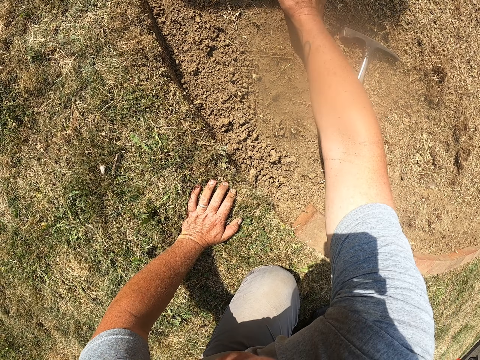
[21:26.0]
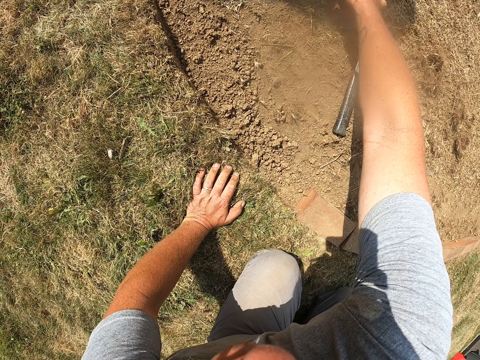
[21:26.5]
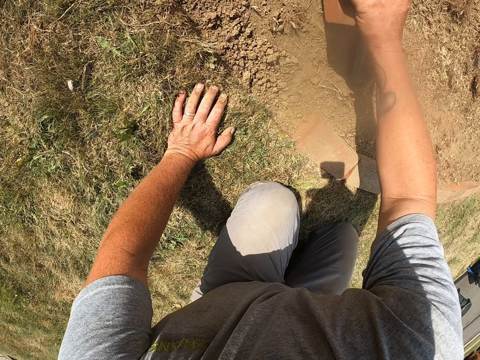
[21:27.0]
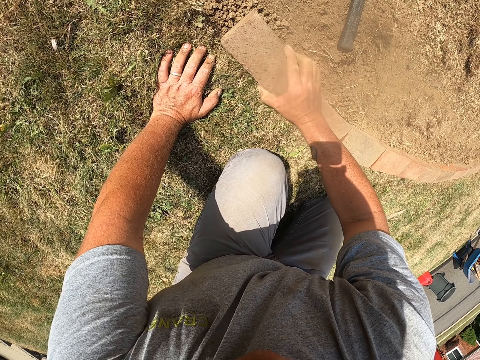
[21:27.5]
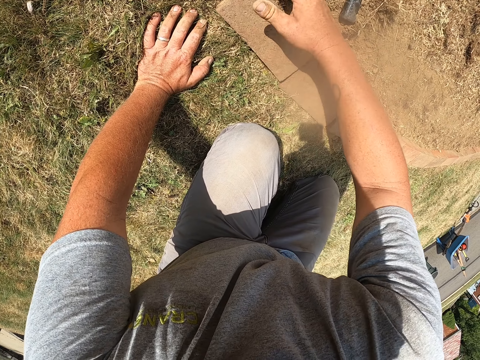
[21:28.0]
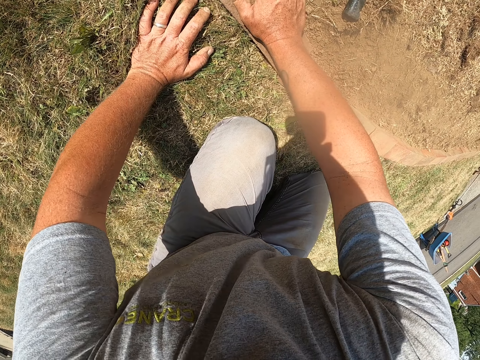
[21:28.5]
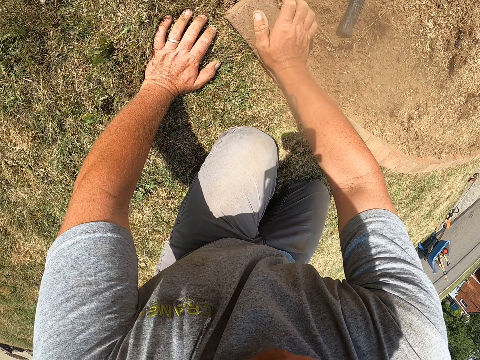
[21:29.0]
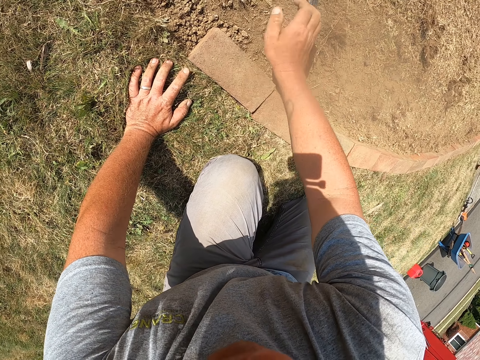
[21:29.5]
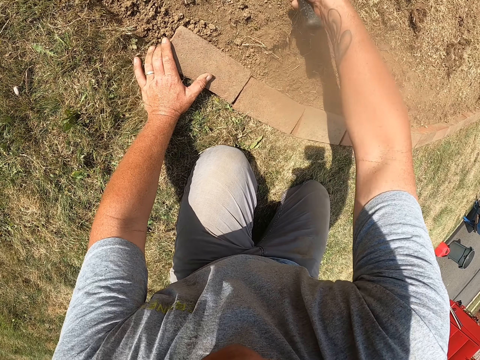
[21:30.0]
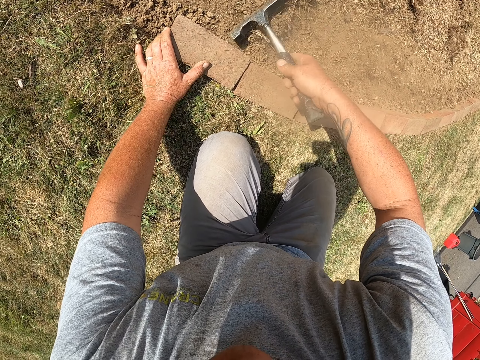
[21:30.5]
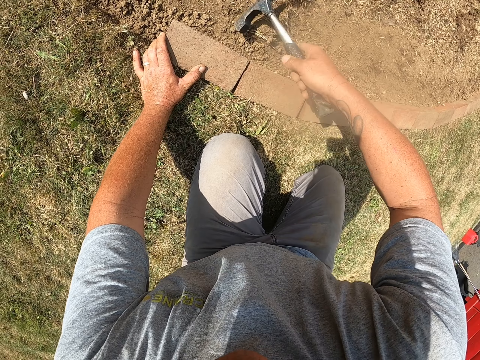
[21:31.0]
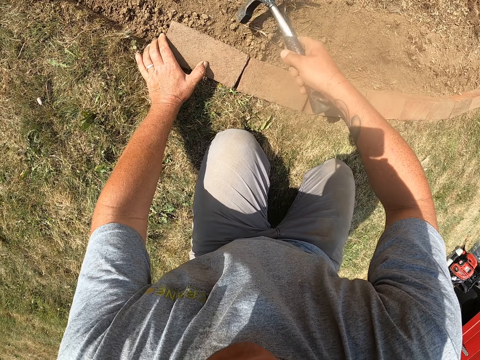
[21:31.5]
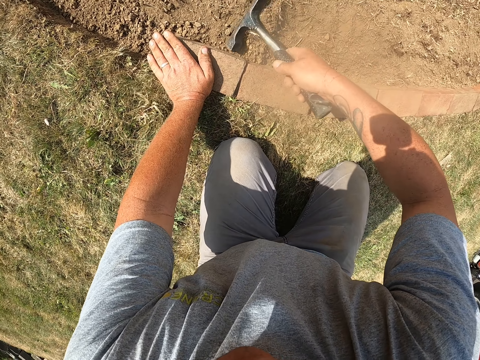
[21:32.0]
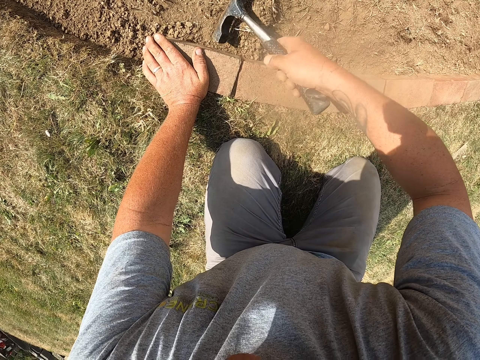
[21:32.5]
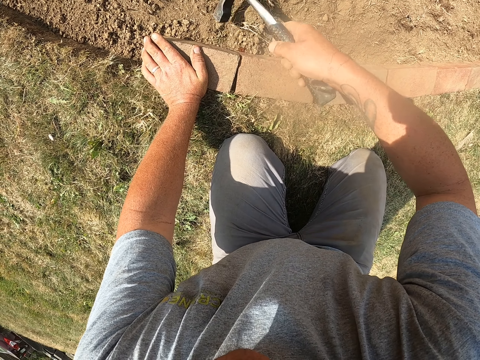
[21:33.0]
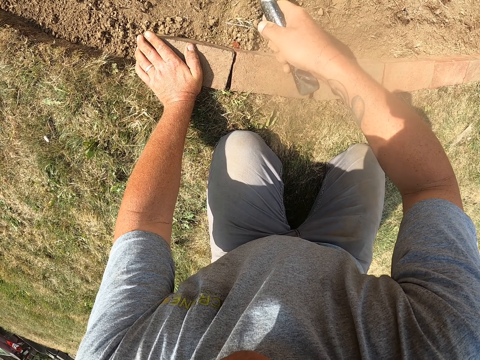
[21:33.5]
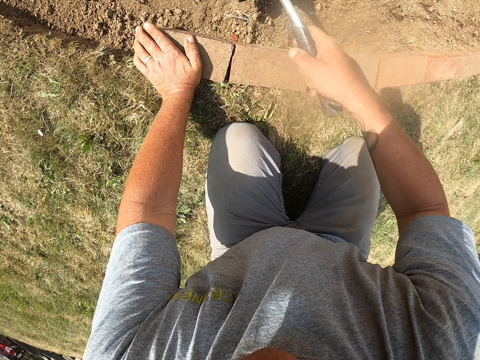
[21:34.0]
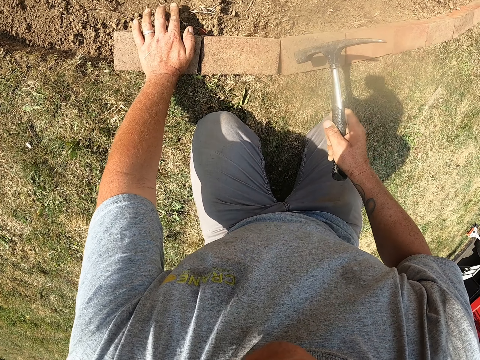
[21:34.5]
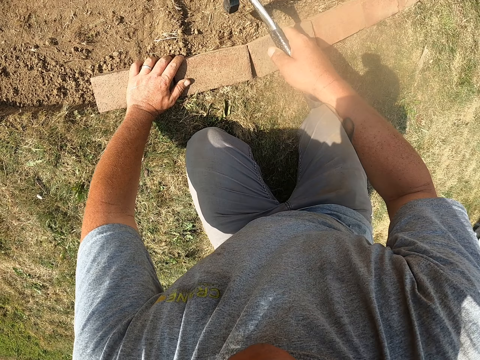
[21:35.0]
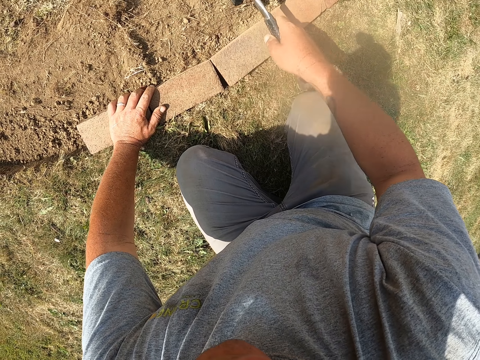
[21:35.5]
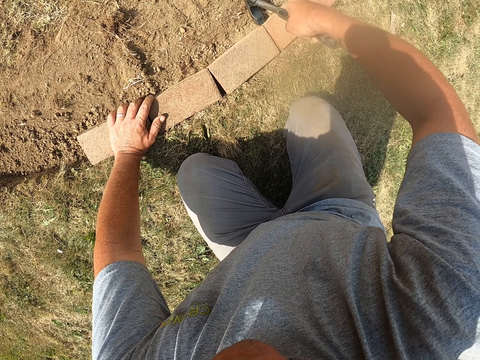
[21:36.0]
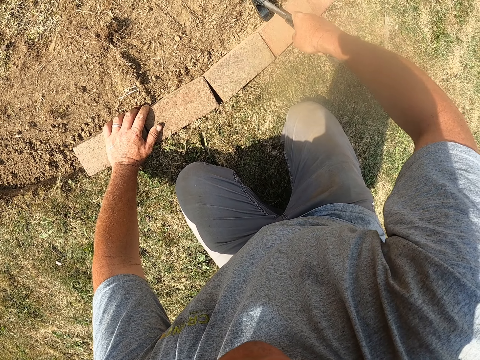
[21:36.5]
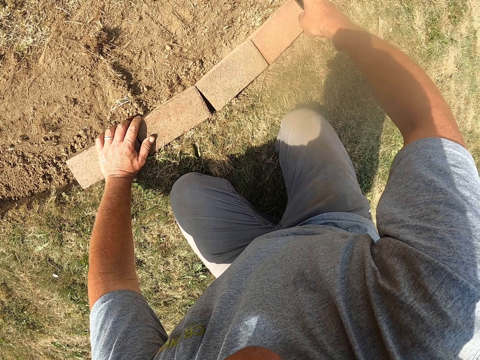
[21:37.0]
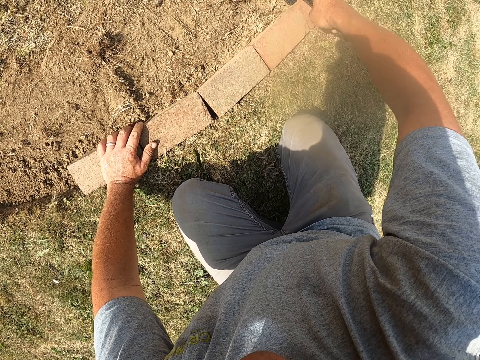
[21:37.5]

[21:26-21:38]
The camera wearer drops the hammer on the ground. They pick a brick from the ground. They arrange the brick on the trench. They hit the brick by hand. They pick the hammer from the ground. They hold the brick in the trench with the left hand. They hit the brick with the hammer. They press the brick in the trench with the left hand. They hit the bricks in the trench with the hammer.

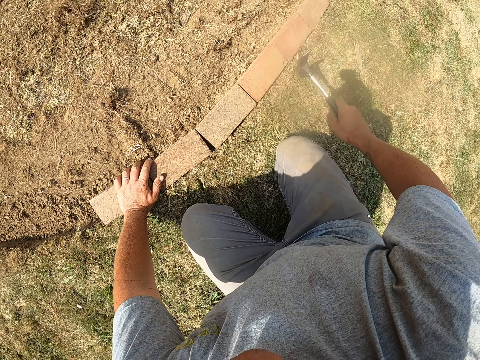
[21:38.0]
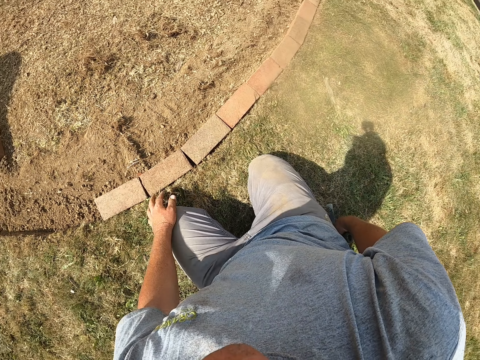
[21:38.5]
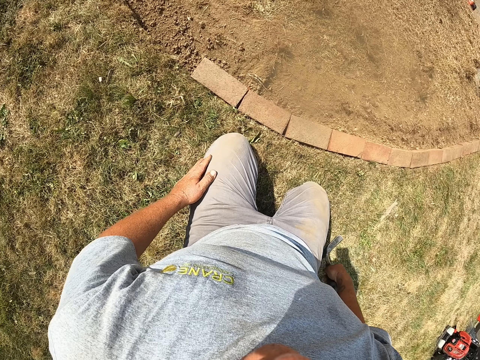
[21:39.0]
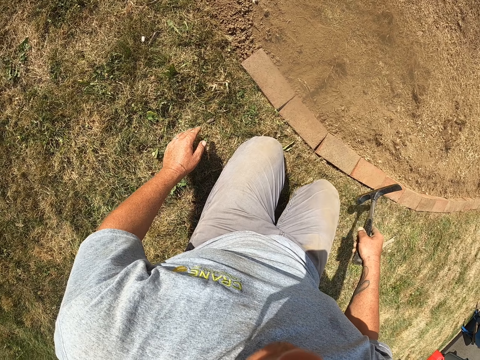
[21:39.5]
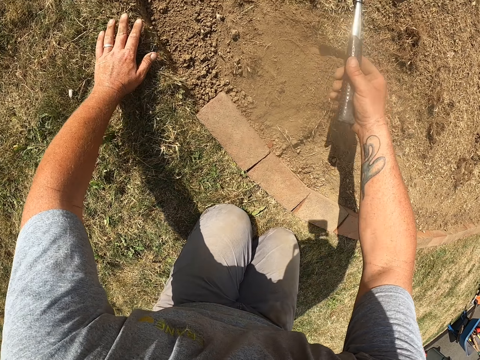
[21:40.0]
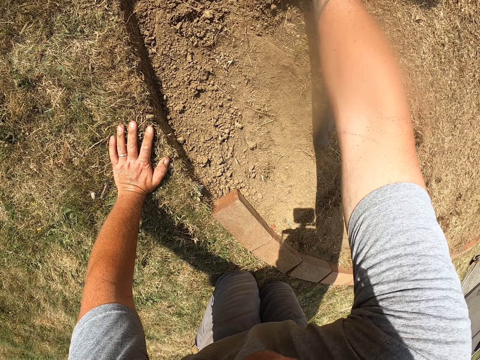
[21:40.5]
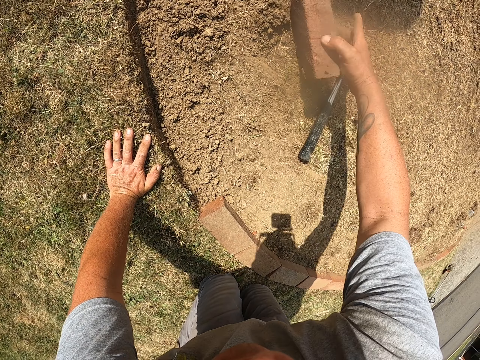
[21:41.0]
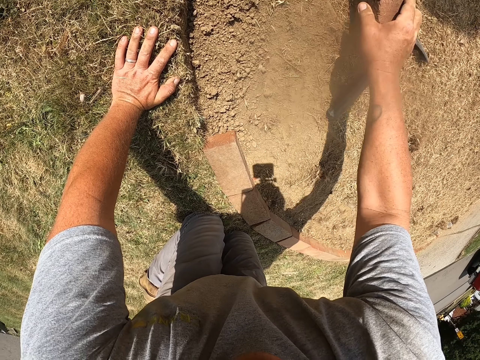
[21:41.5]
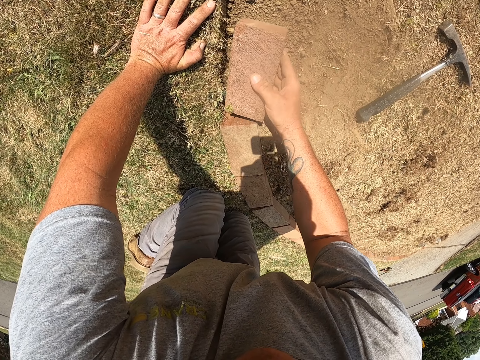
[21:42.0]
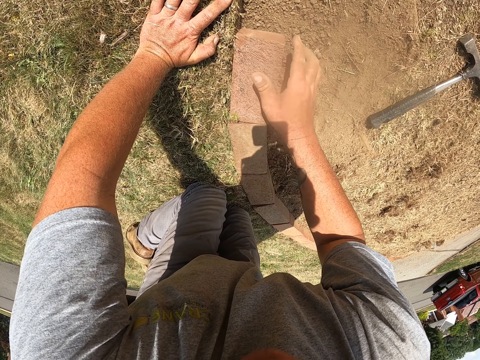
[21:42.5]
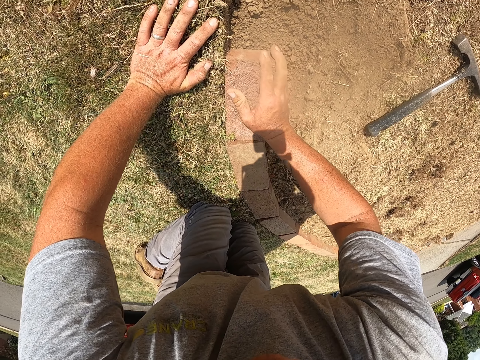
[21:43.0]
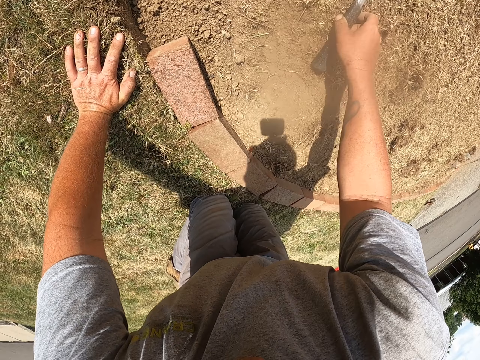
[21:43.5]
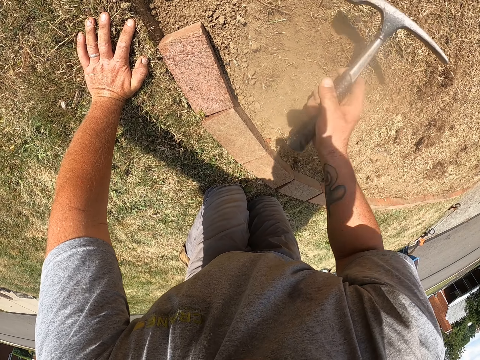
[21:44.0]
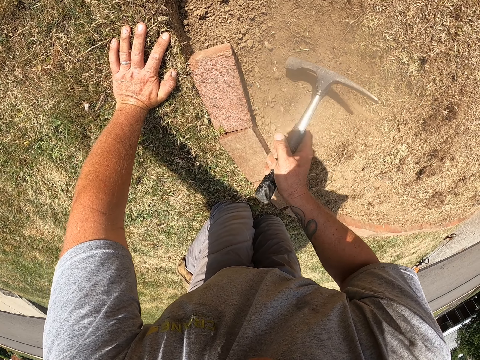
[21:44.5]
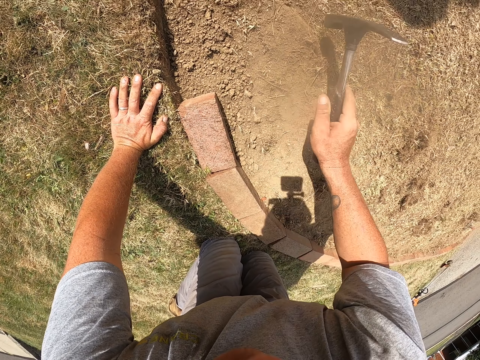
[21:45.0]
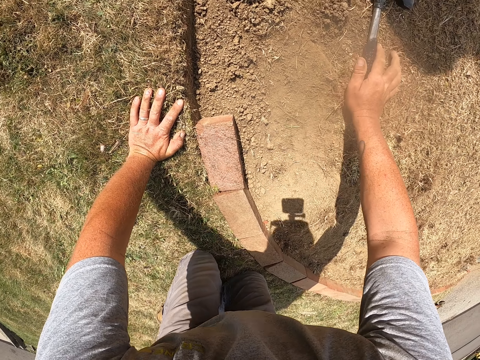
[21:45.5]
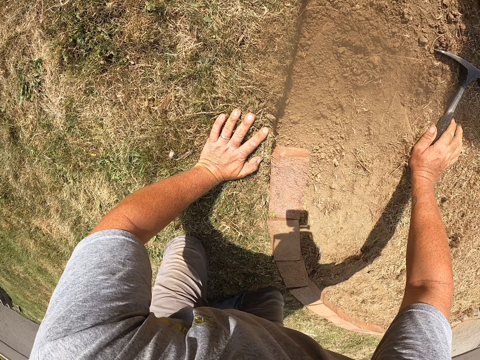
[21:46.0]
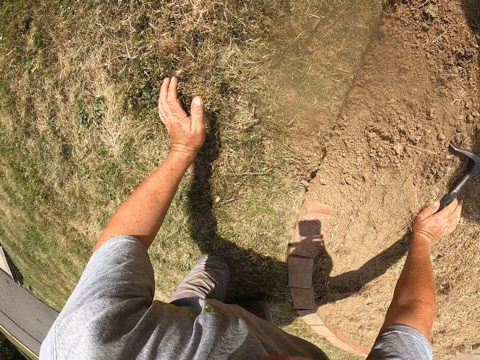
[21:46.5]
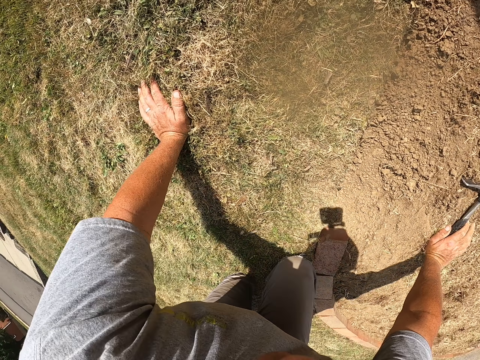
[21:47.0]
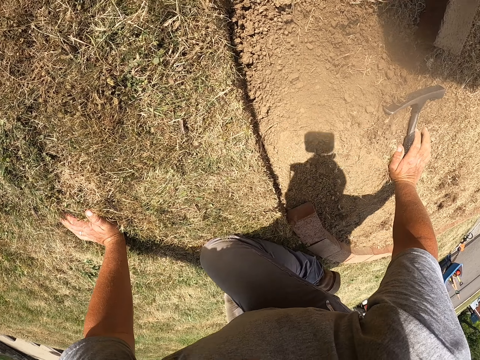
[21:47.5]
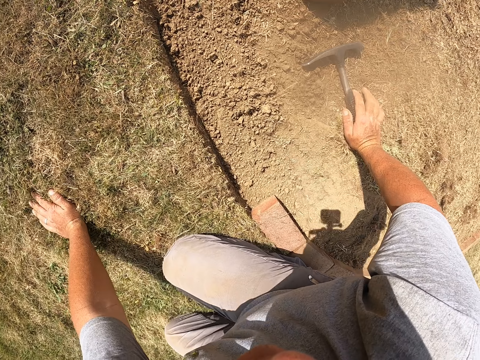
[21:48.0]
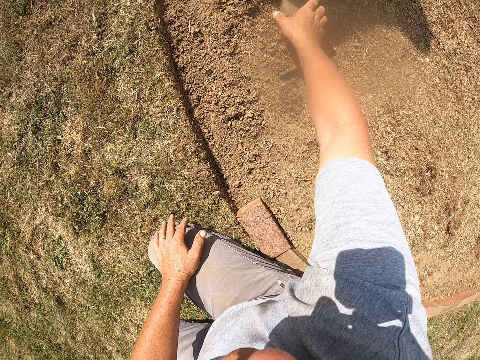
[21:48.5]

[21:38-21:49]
The camera wearer looks around. They drop the hammer on the ground. They pick up a brick on the ground. They arrange the brick on the trench. They mason. They press the brick in the trench. They pick up the hammer from the ground. They hit the brick with the hammer. They drop the hammer on the ground. They crawl on the ground.

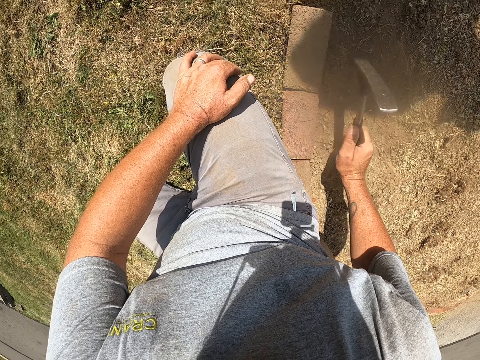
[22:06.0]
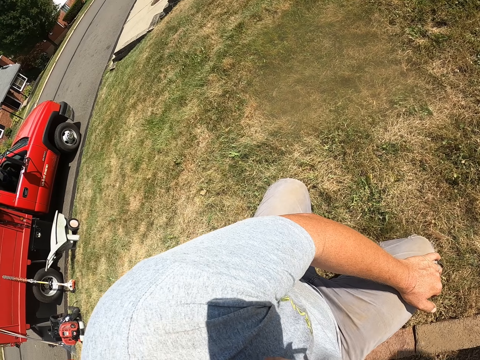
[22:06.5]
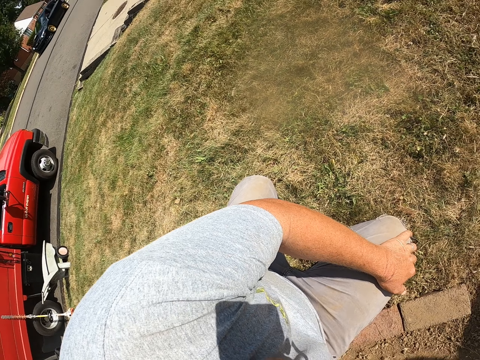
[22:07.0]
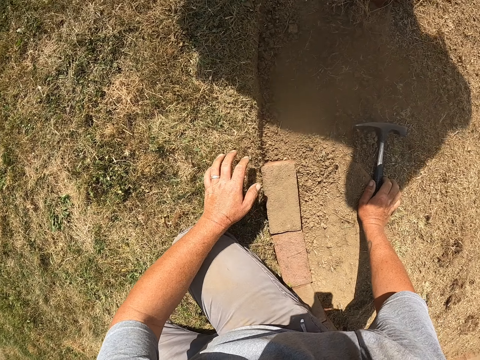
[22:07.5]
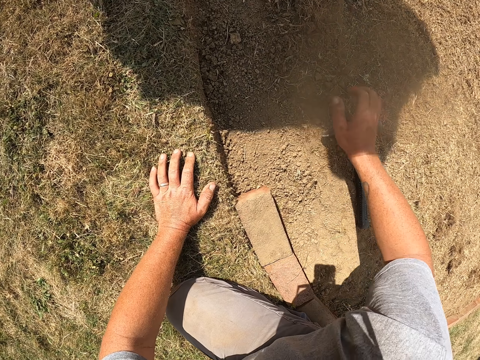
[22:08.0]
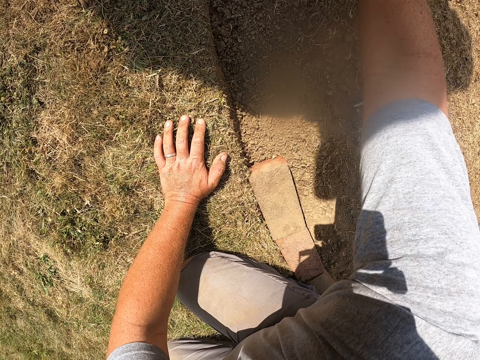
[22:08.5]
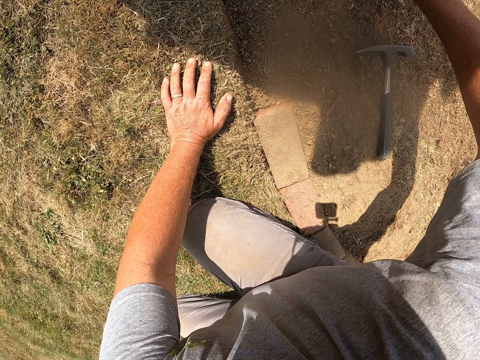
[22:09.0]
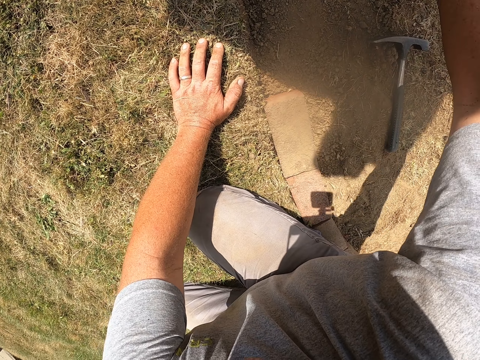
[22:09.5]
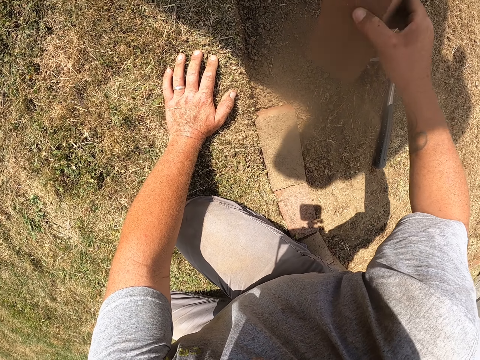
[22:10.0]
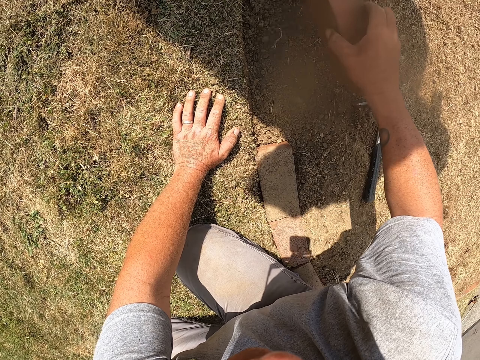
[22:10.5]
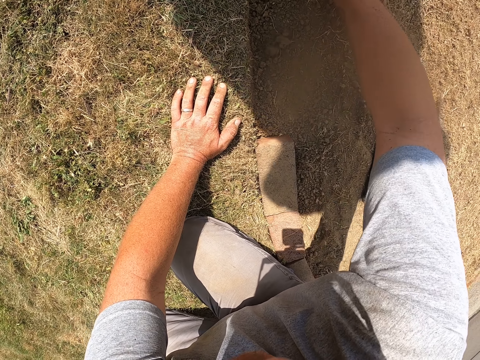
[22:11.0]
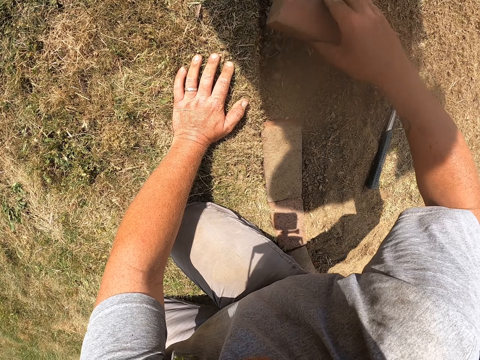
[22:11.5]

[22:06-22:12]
The camera wearer turns around. They look around the compound. They let go of the hammer. They pick up a brick from the ground.
